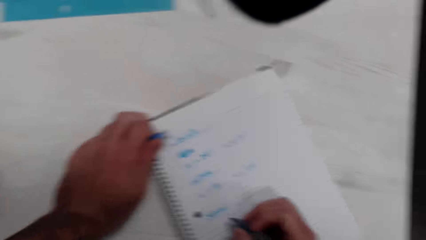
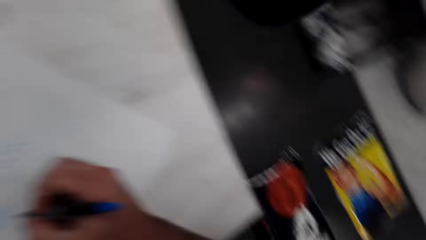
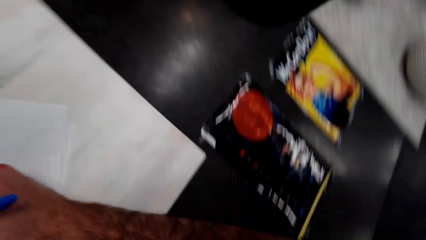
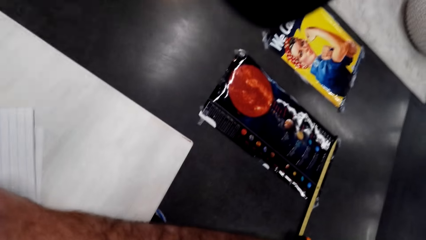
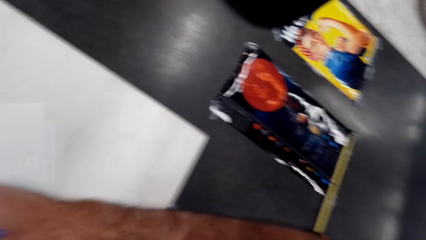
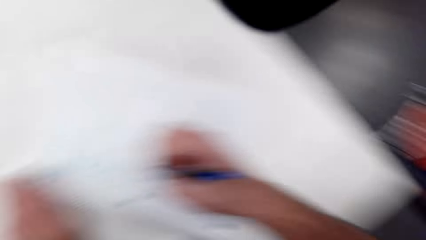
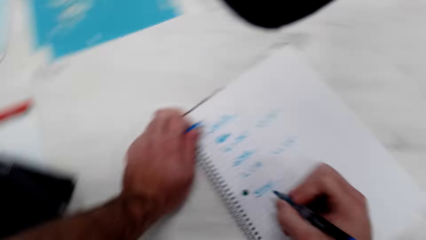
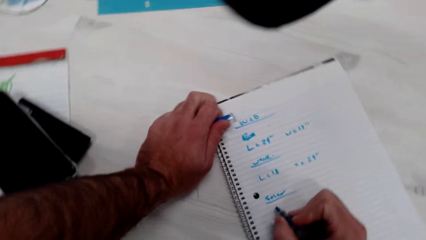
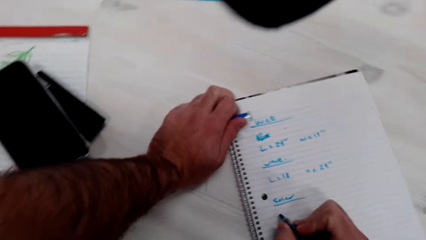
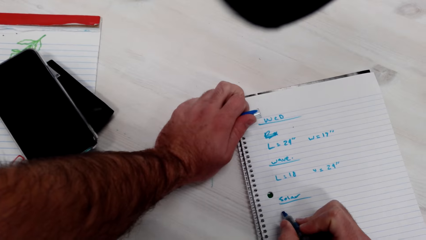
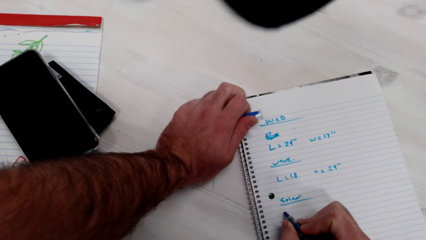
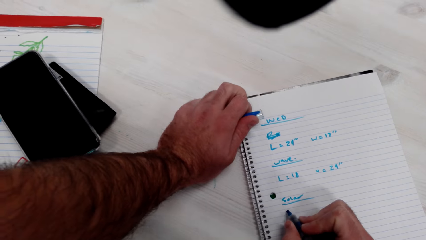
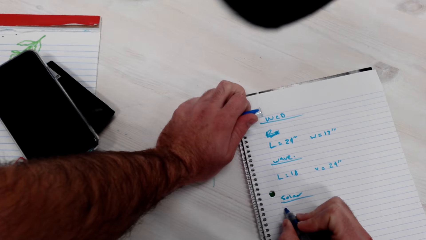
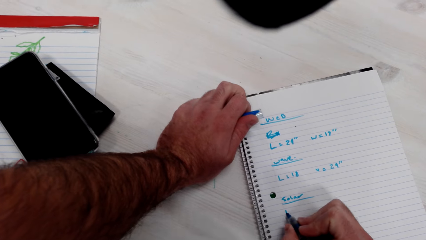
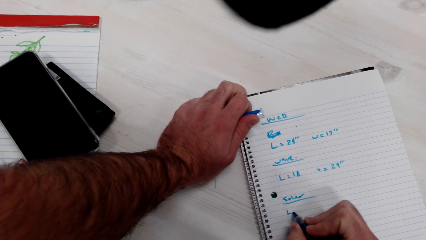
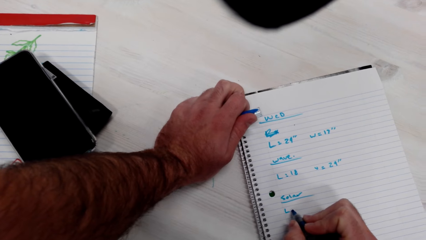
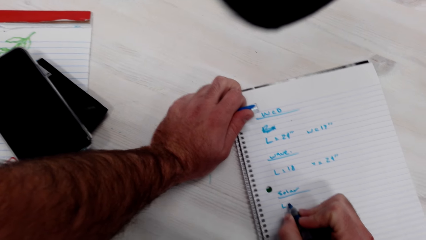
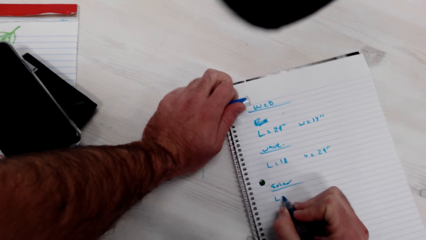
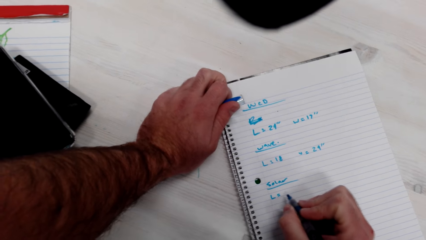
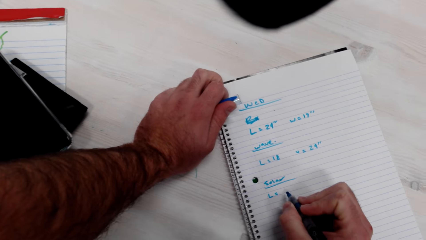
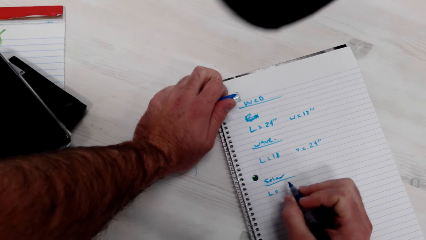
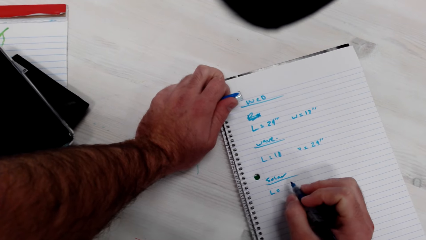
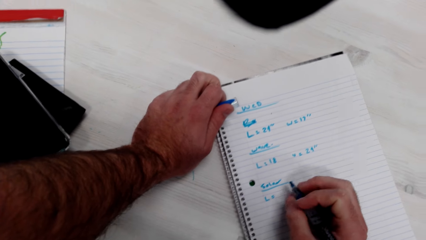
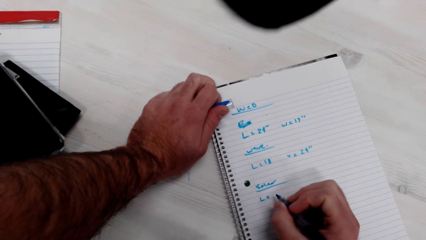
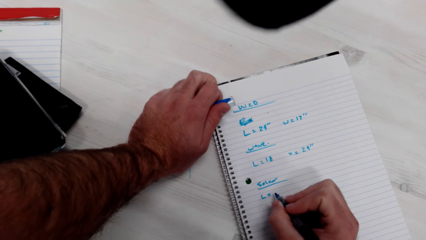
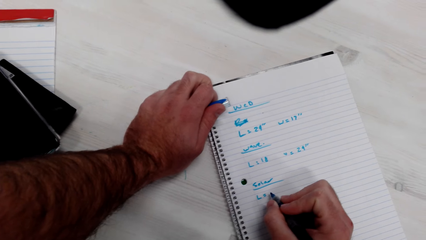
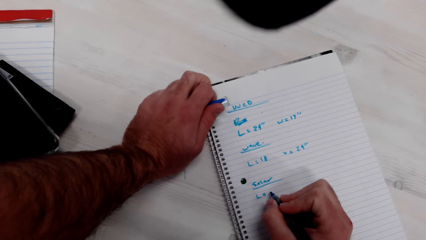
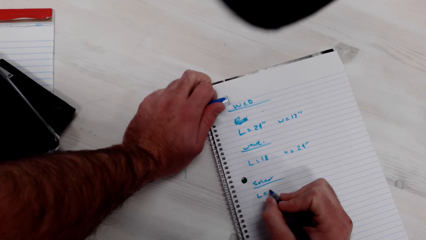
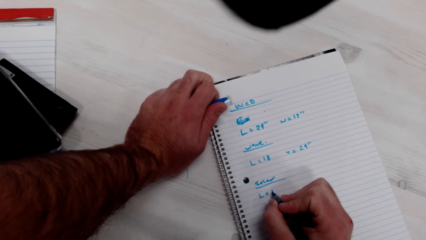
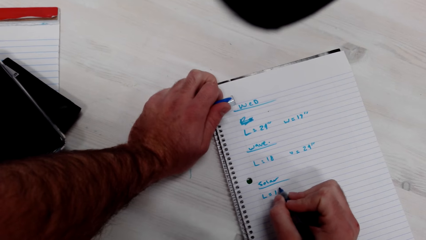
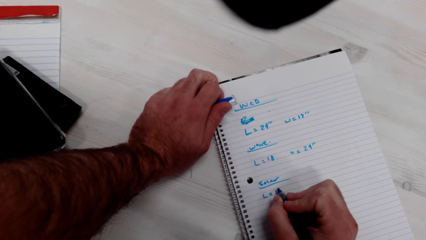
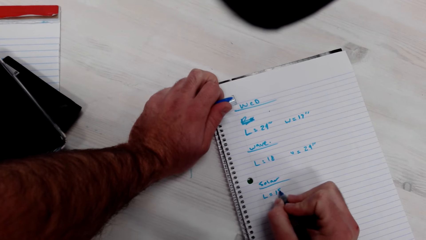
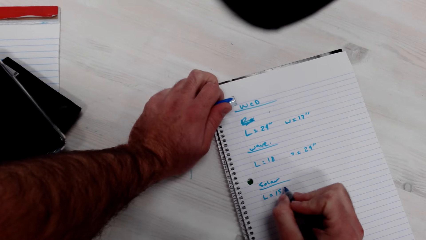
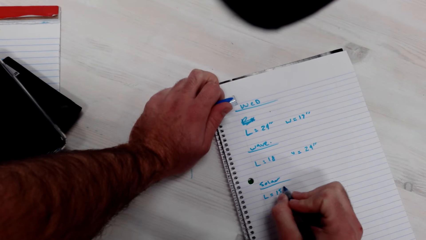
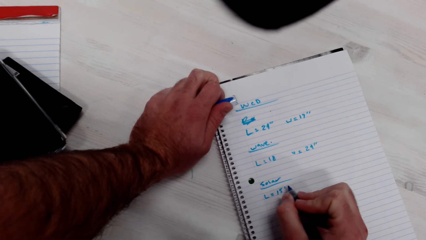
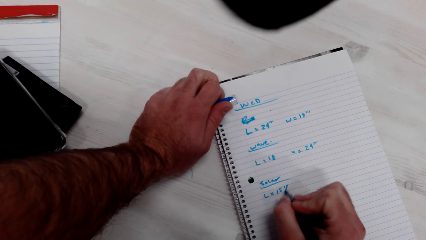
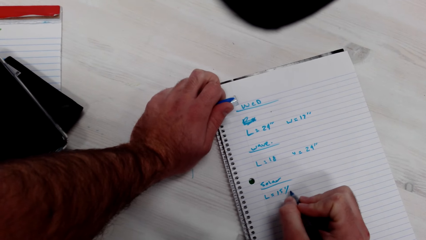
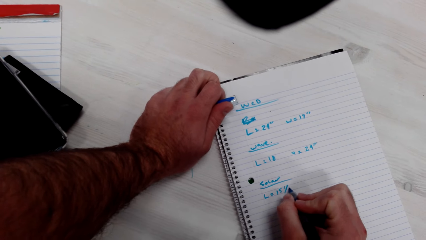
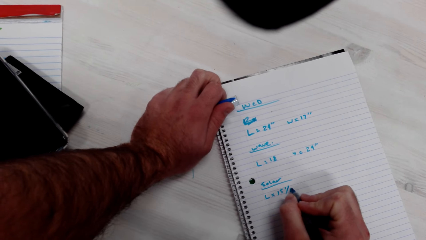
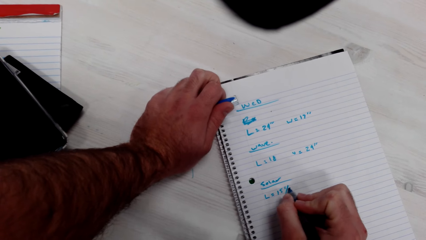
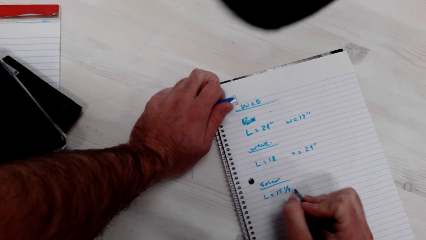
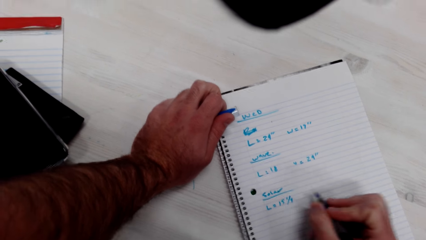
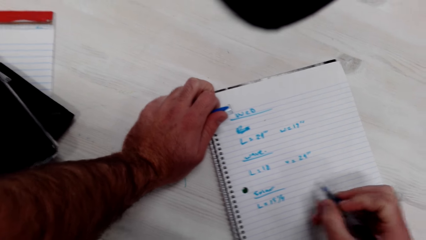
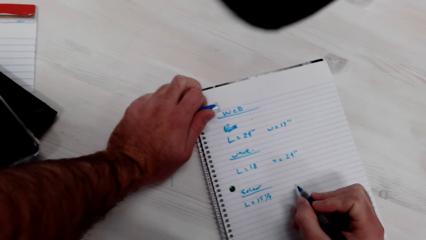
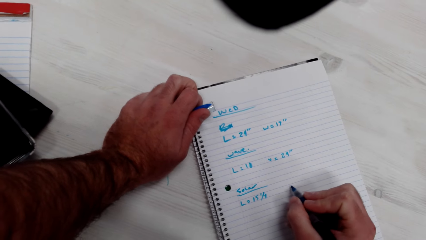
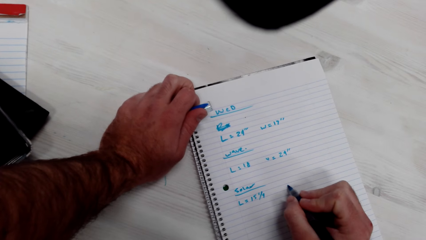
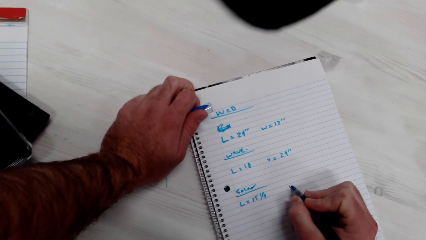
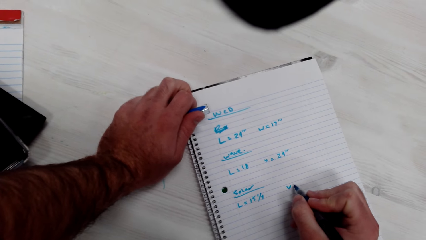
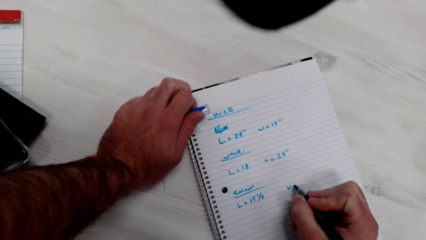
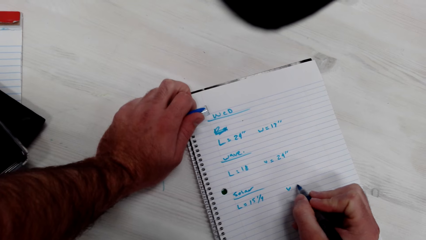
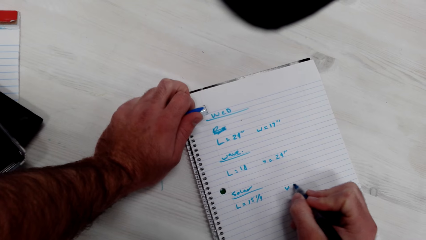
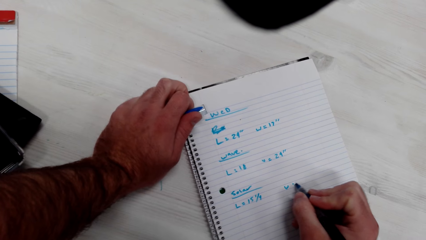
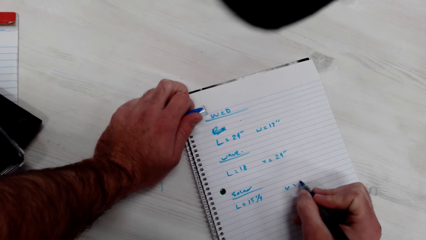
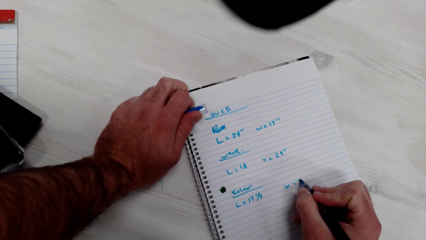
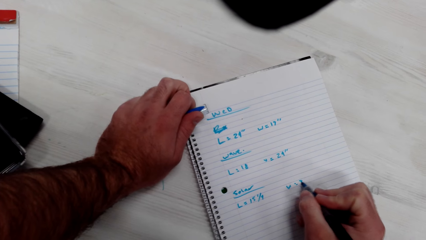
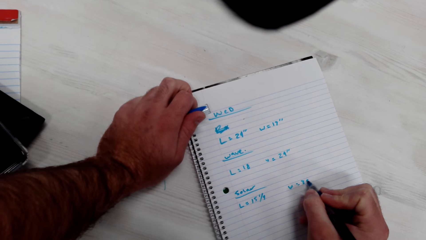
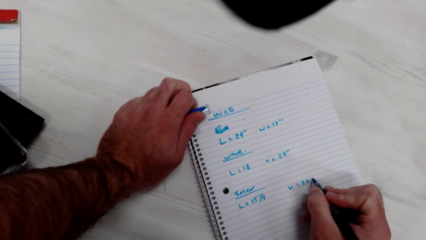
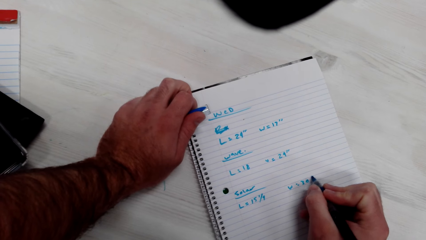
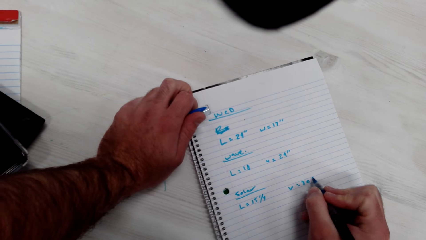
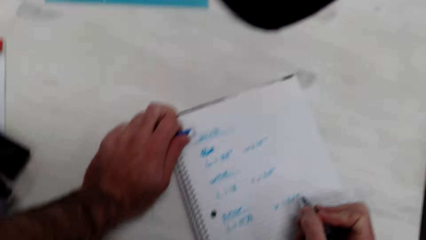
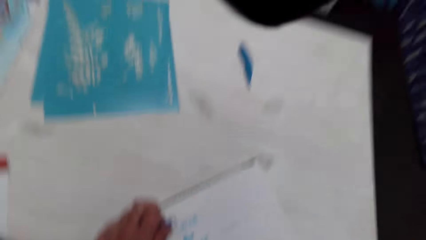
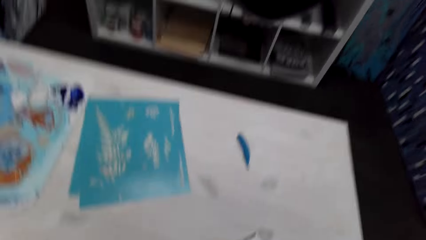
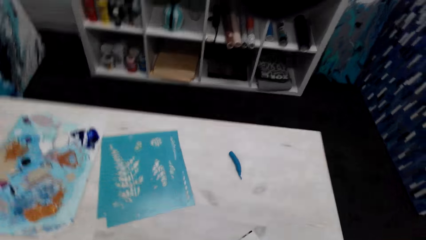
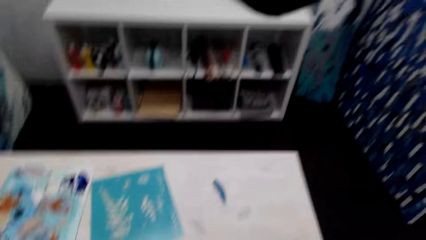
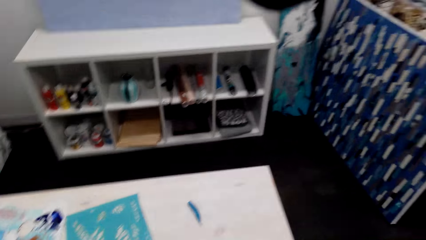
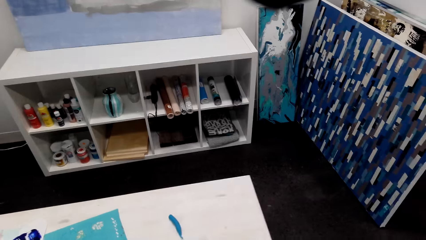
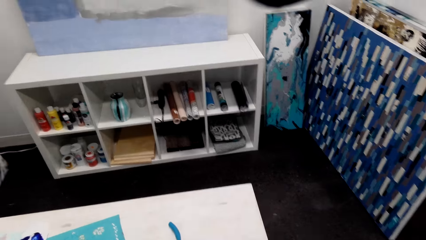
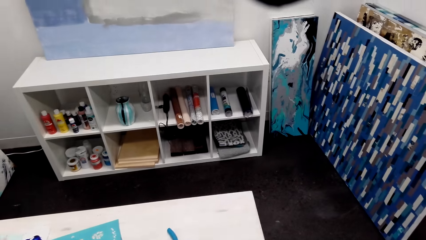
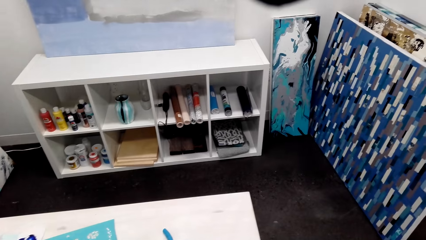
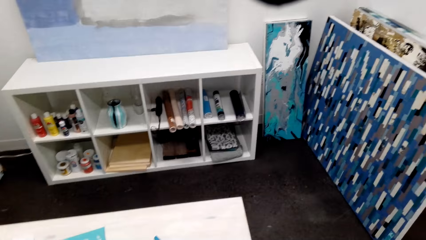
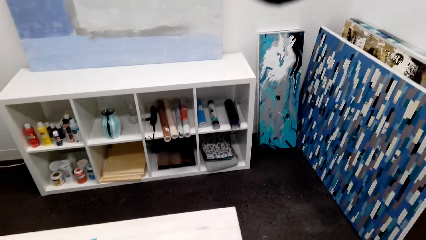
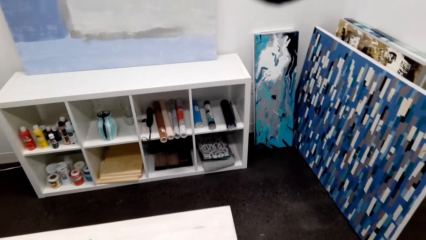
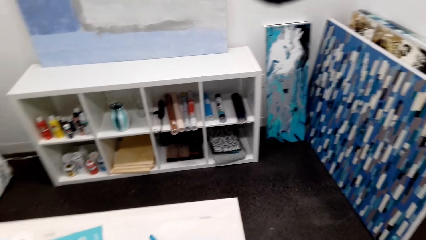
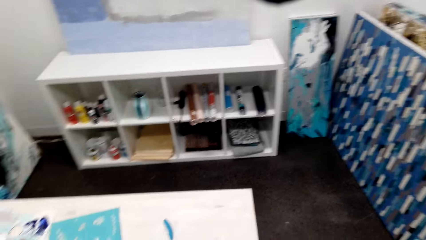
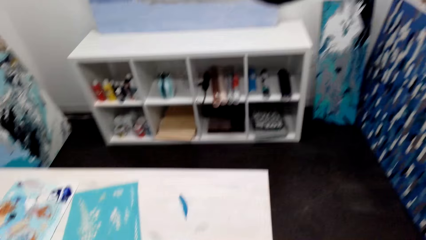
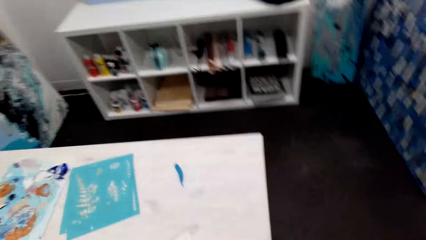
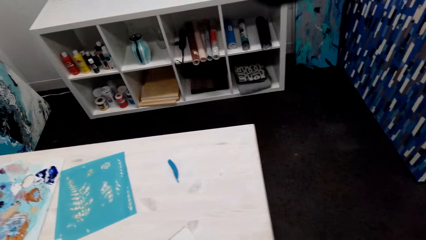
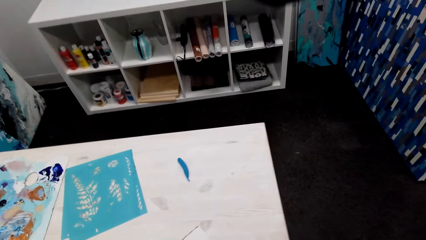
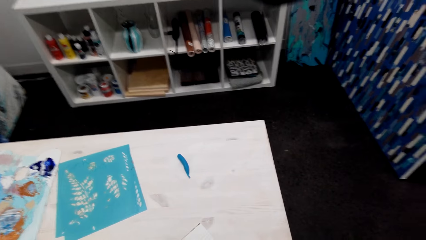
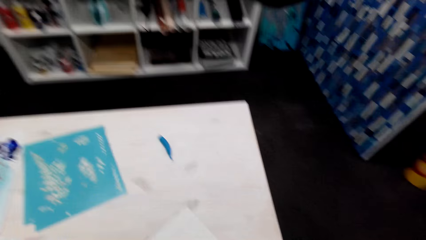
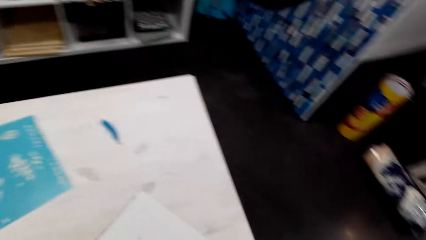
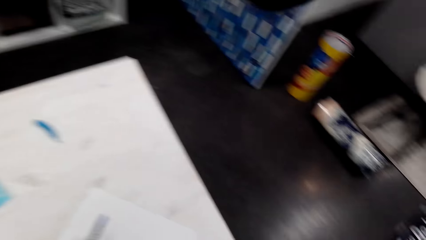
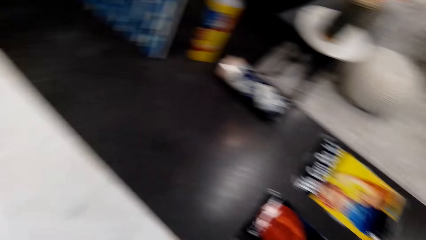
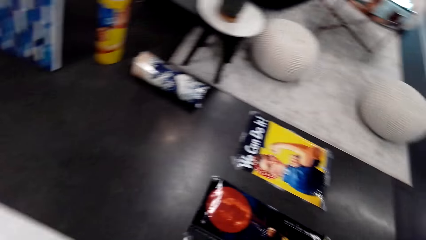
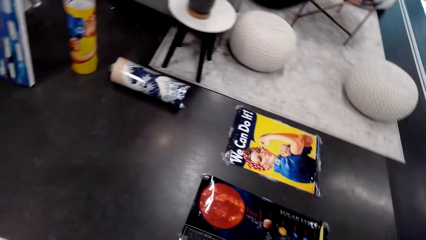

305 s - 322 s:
The camera wearer looks at the poster. They look around. They write on the book. They look around the house.
